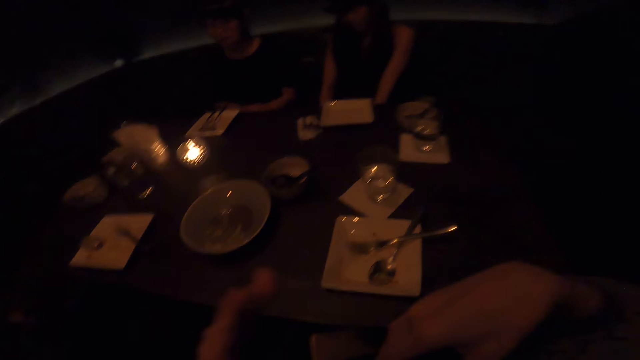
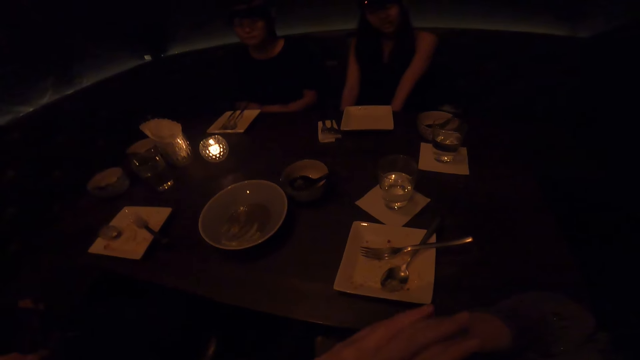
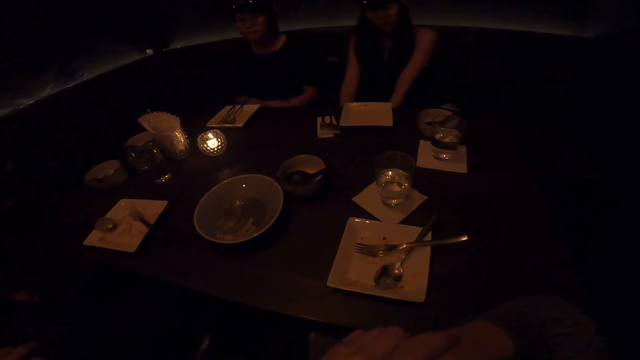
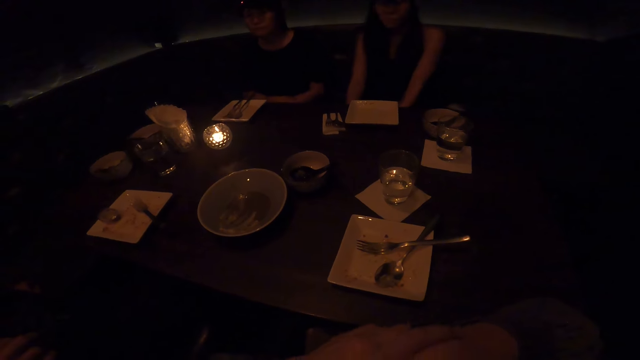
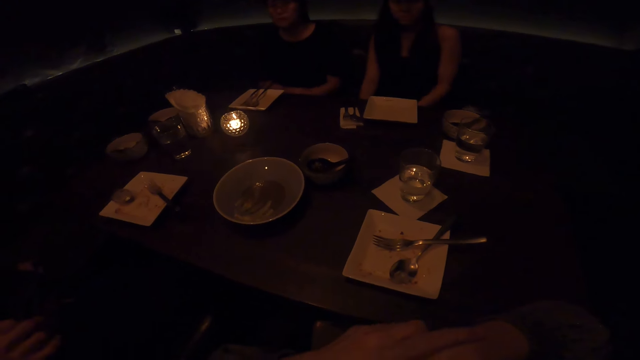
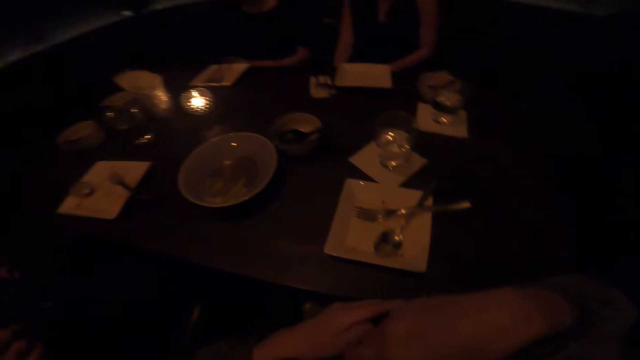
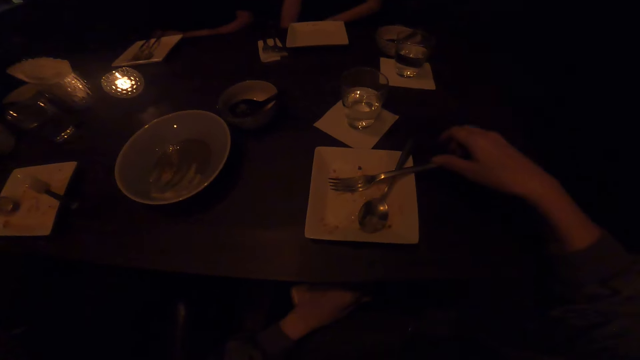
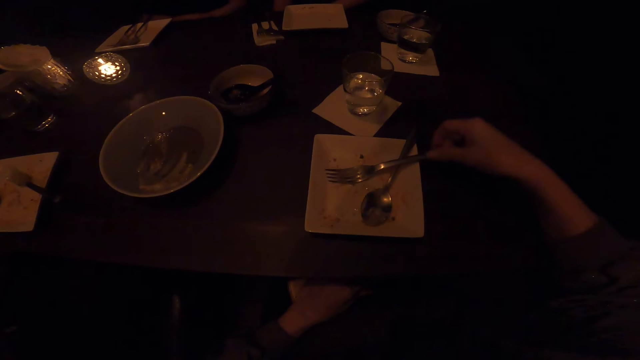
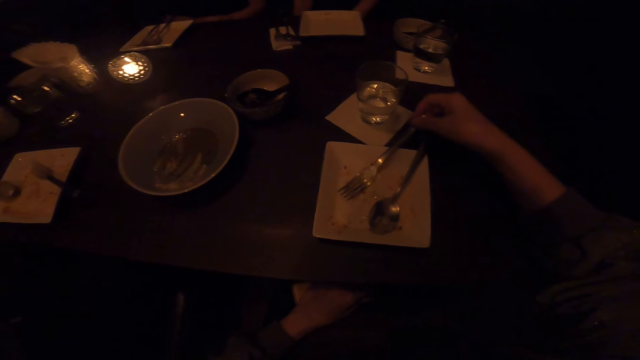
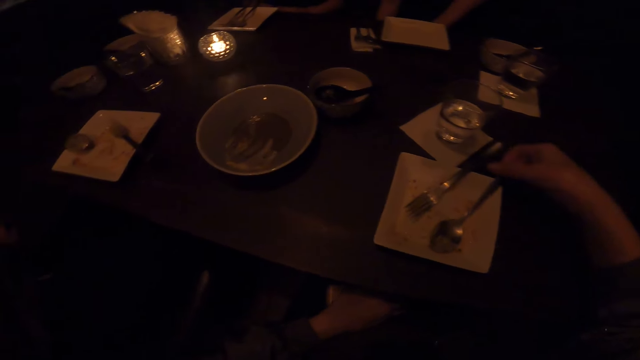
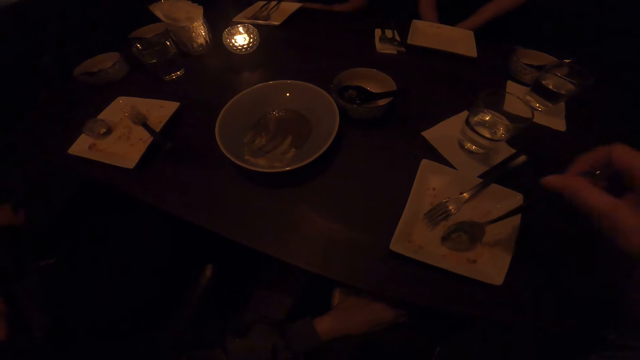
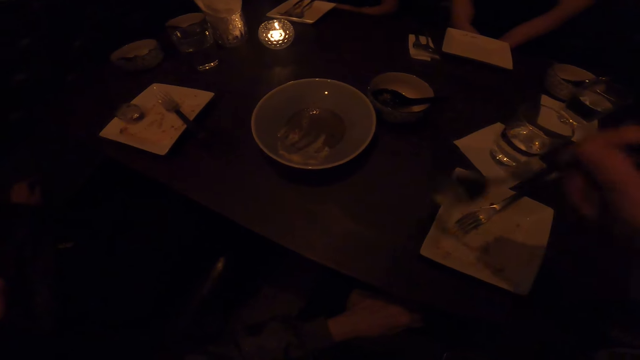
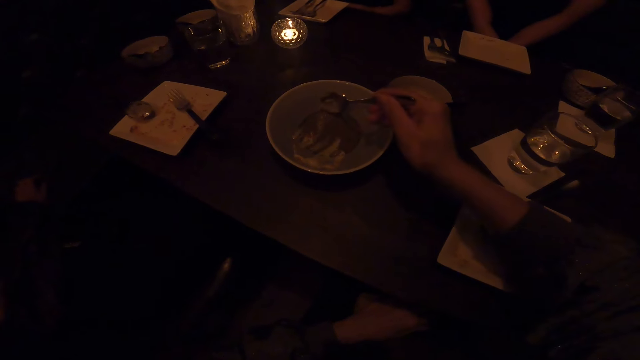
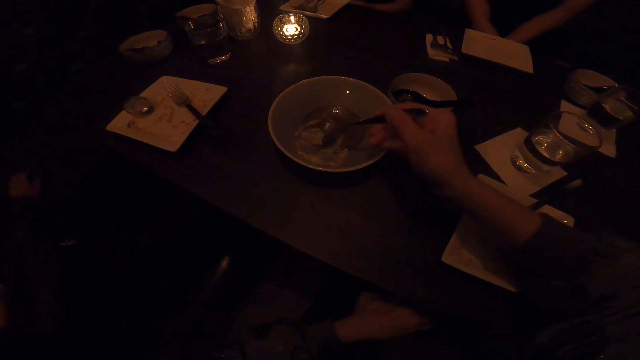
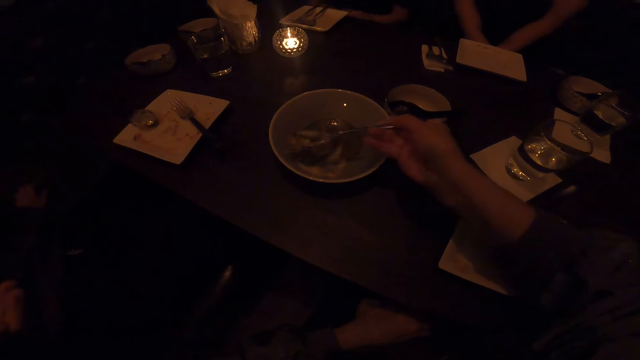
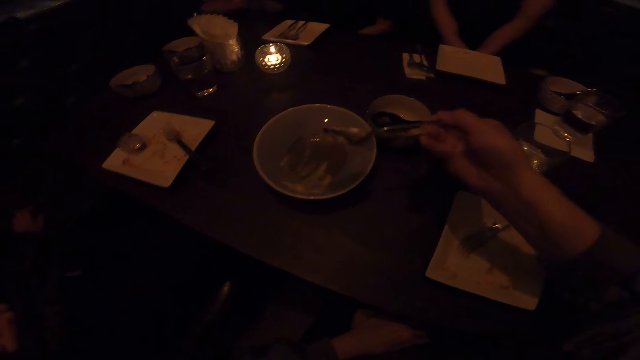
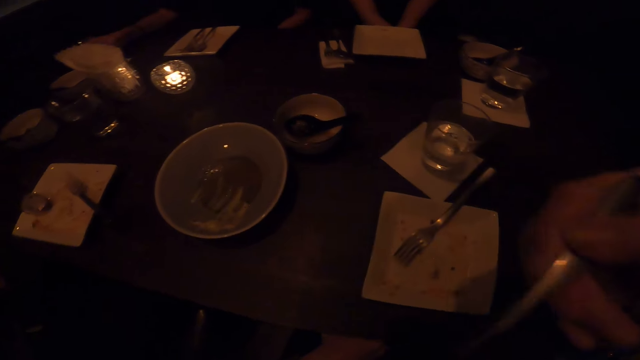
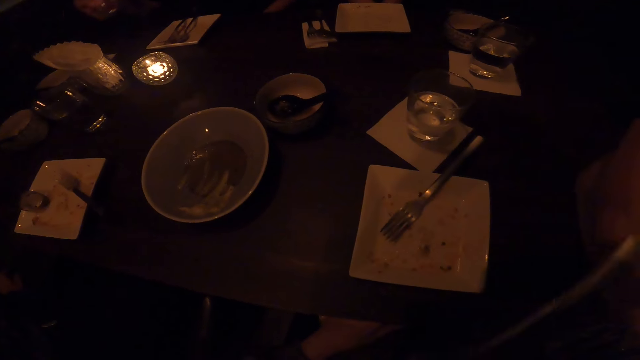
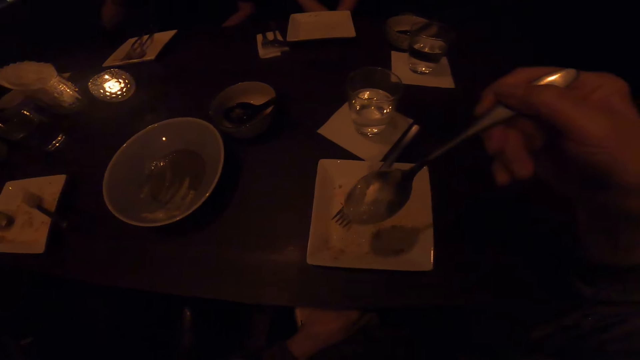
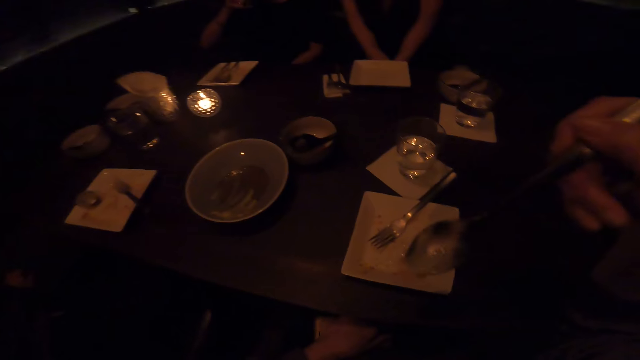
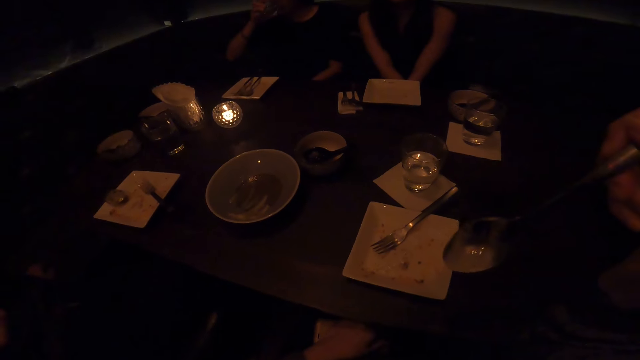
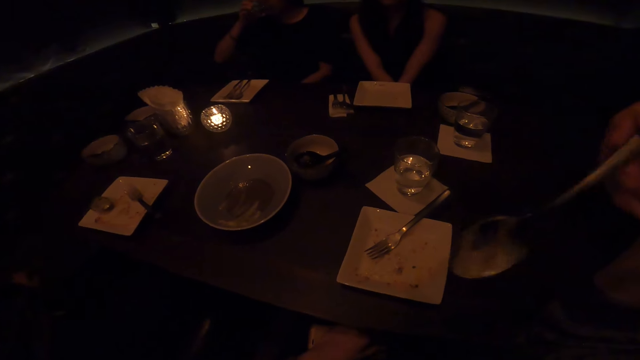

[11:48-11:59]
The camera wearer picks up a fork. He holds the fork in the plate with his right hand. He places the fork down. He picks up a spoon. He picks the fork in the plate with his right hand. He scoops the food in the plate on the table with the spoon. A man, another man and a woman sit on the chair in the dining room. The camera wearer eats.

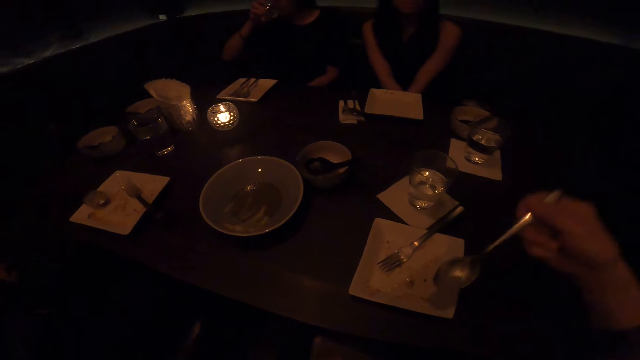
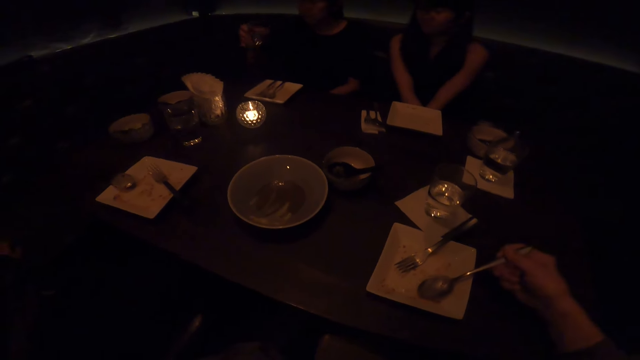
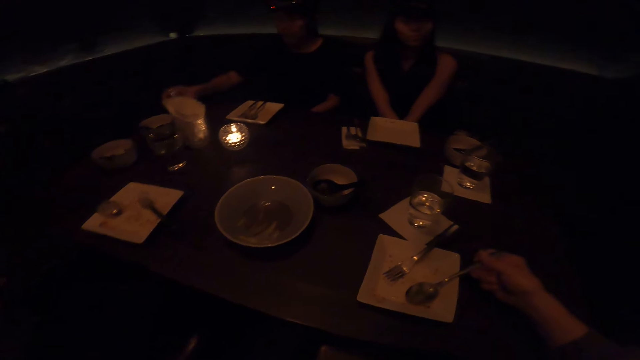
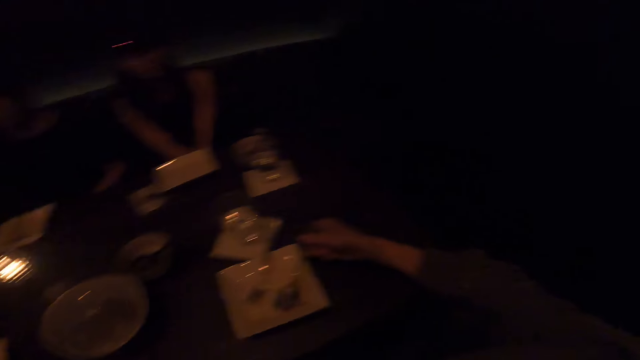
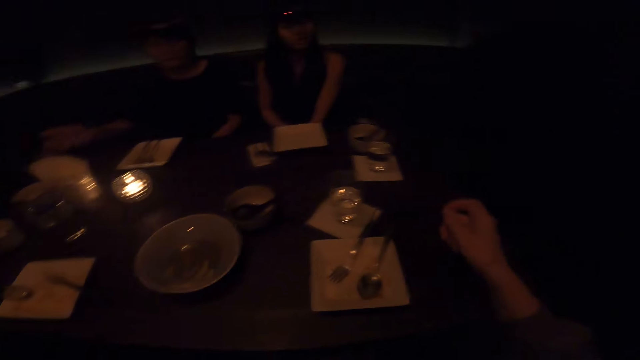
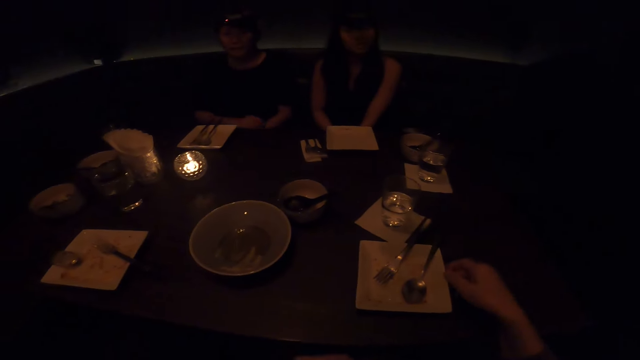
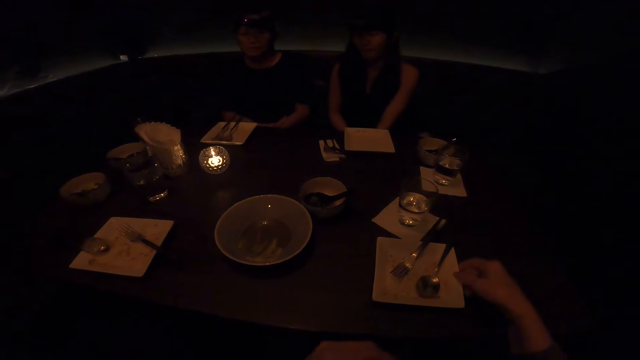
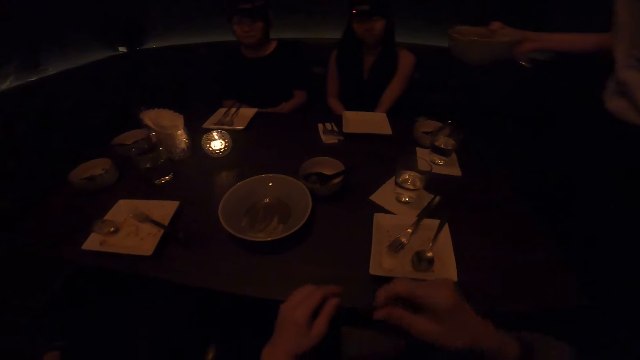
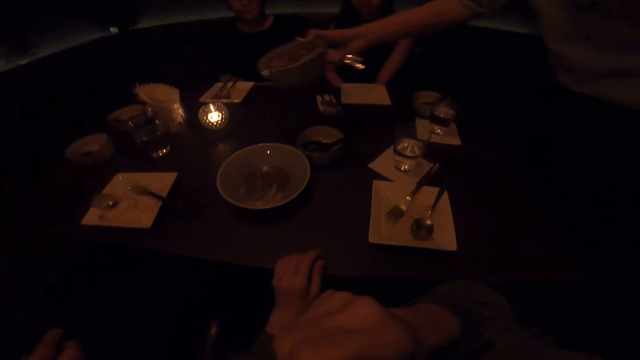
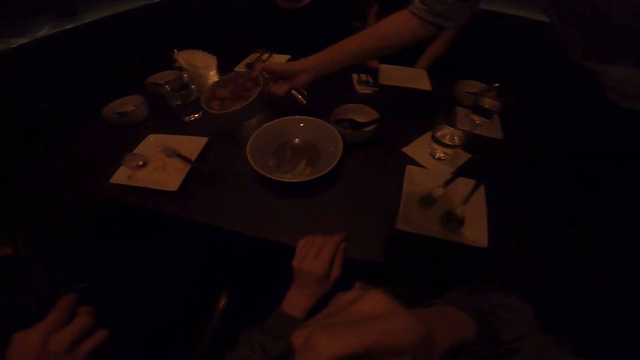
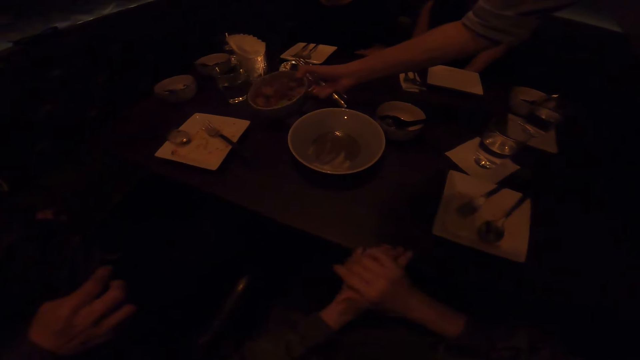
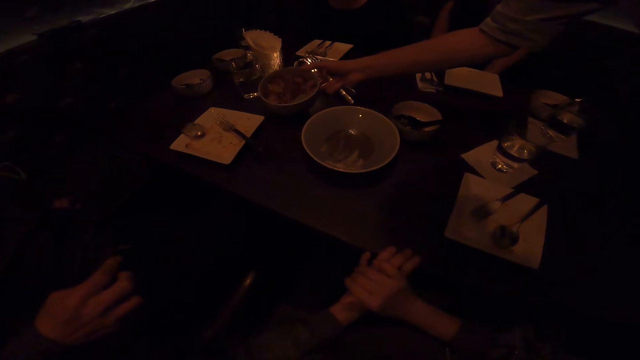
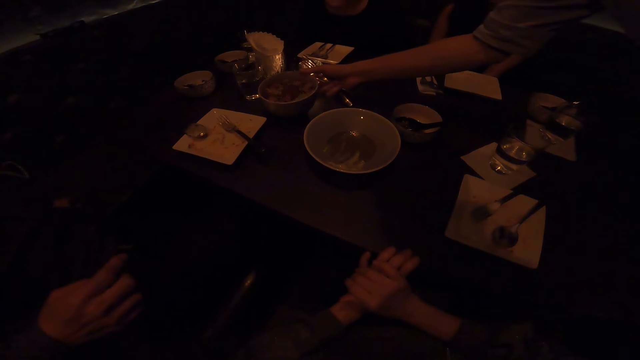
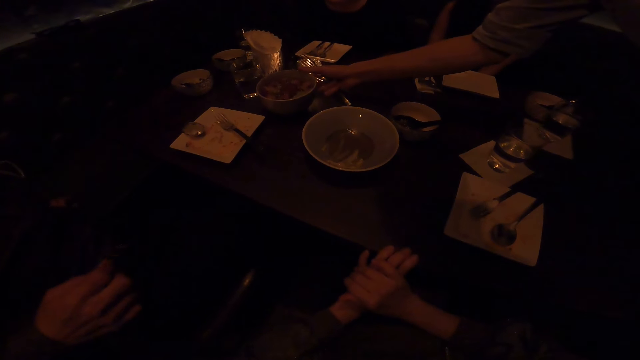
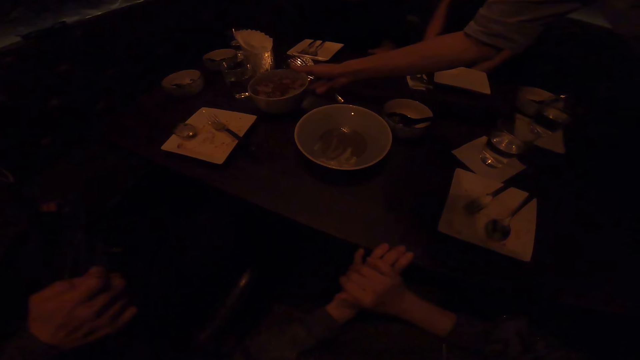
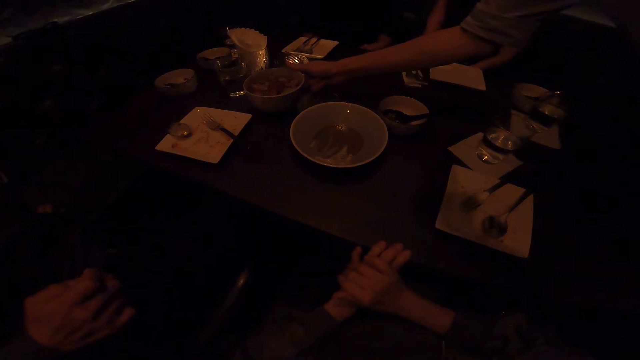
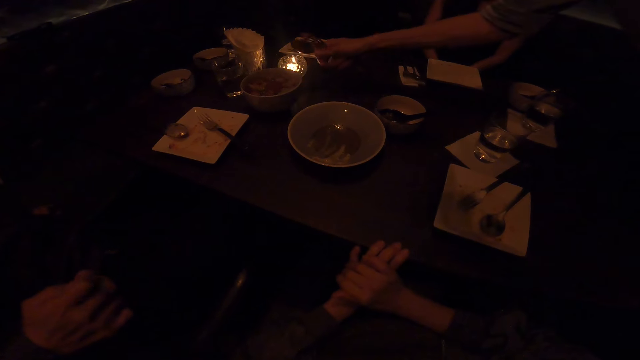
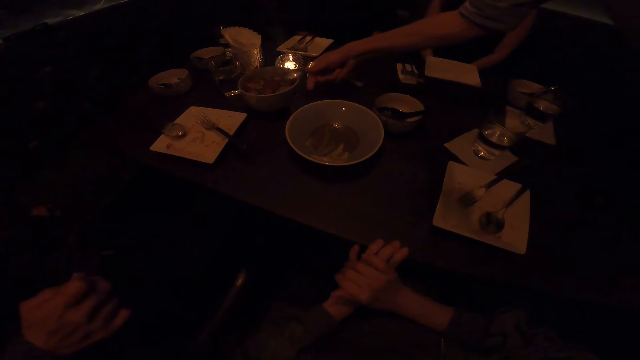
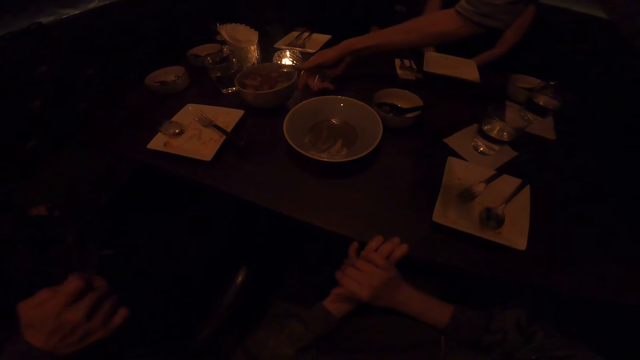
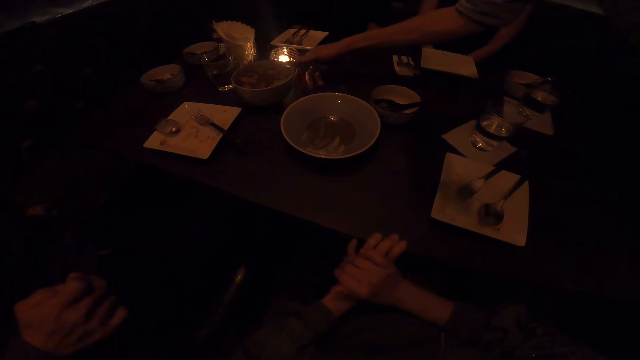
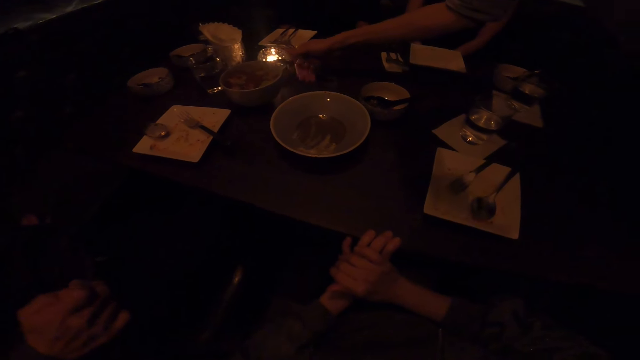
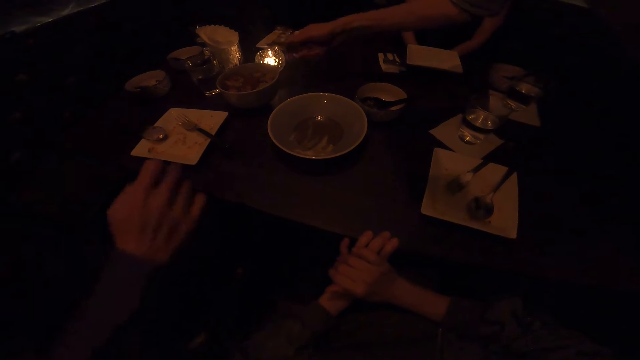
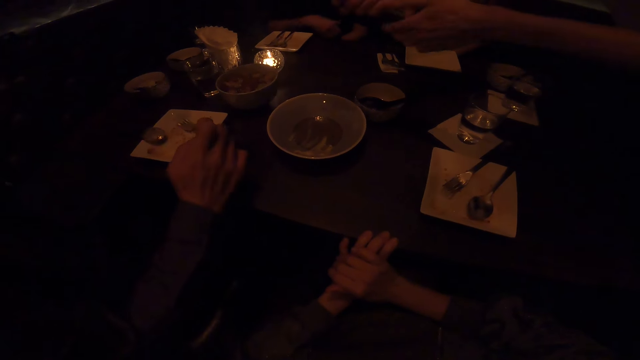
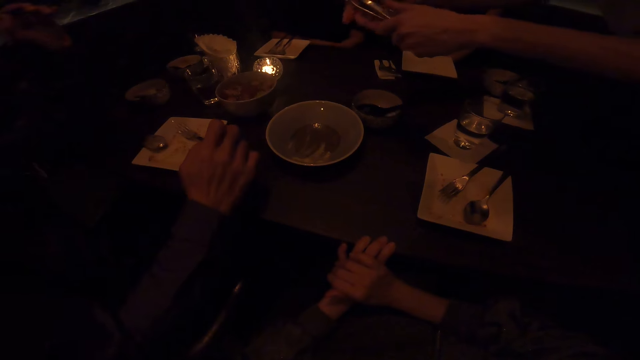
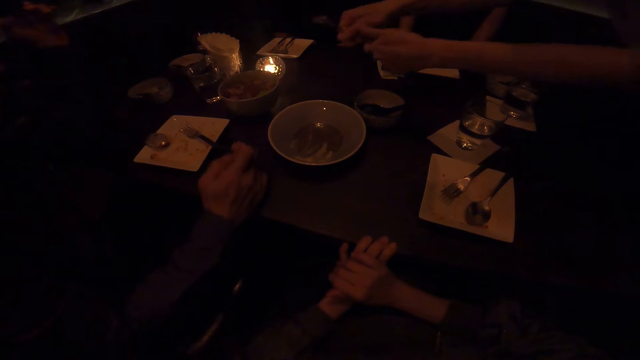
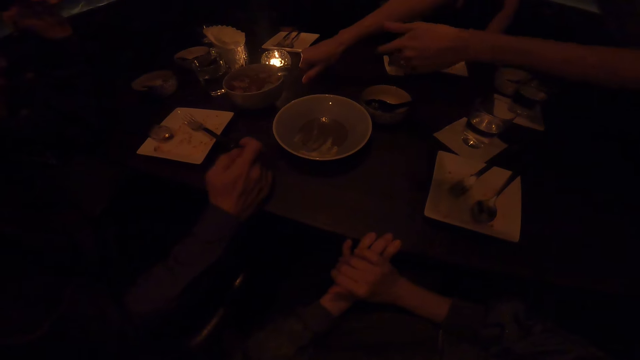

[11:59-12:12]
The camera wearer places the spoon on the plate. A man puts the bowl on the table. The man puts the spoon on the bowl. The camera wearer looks around.
